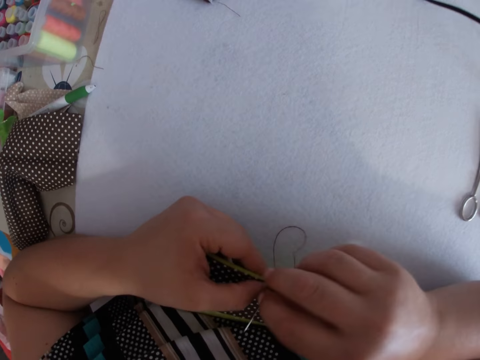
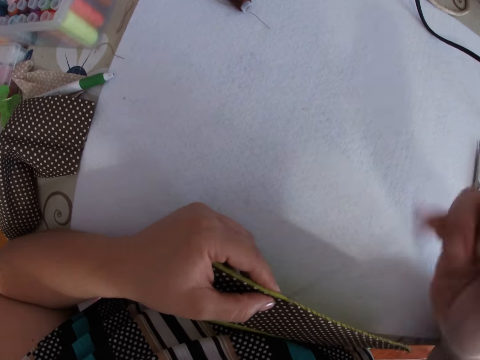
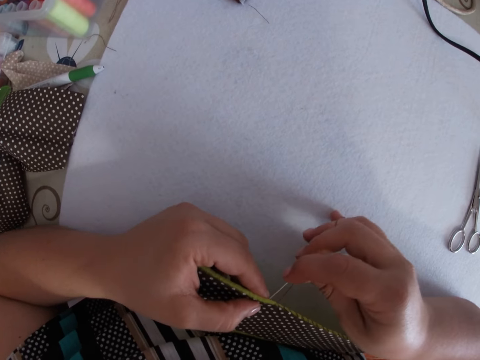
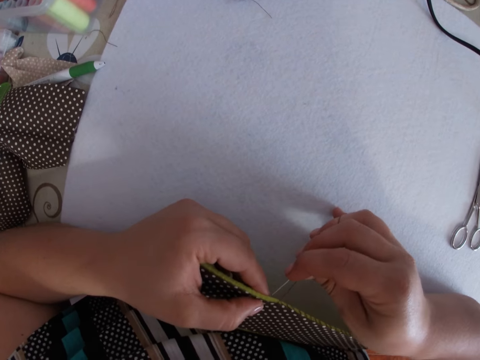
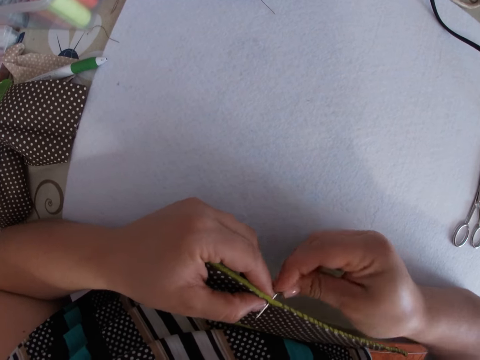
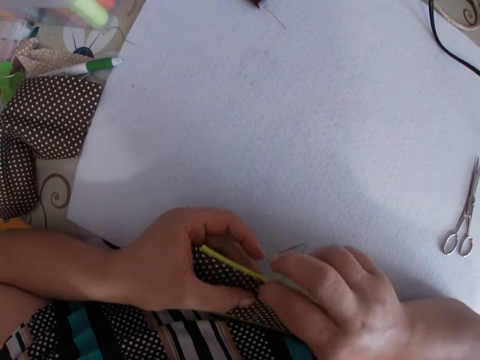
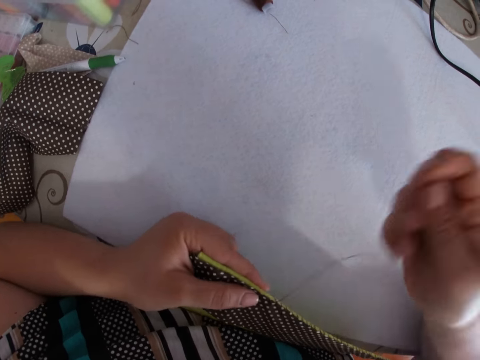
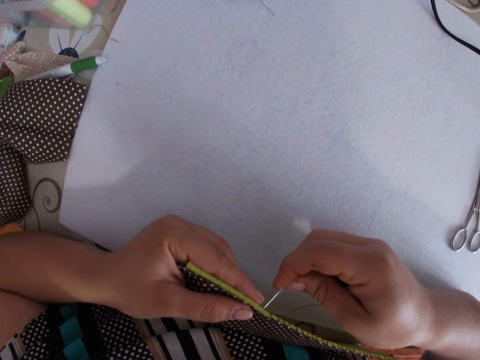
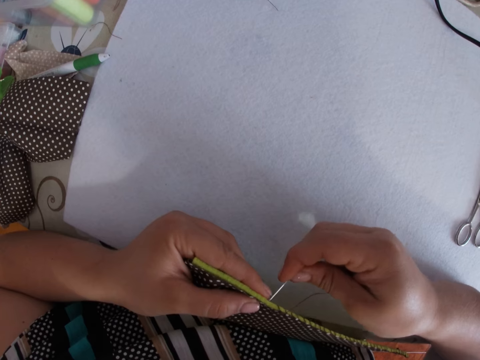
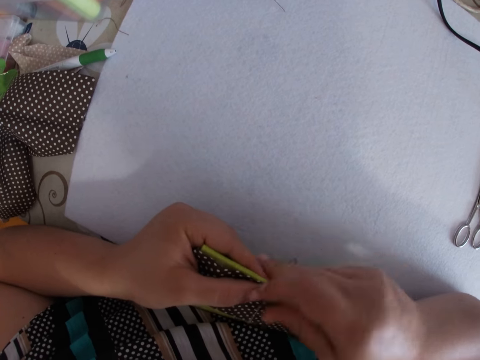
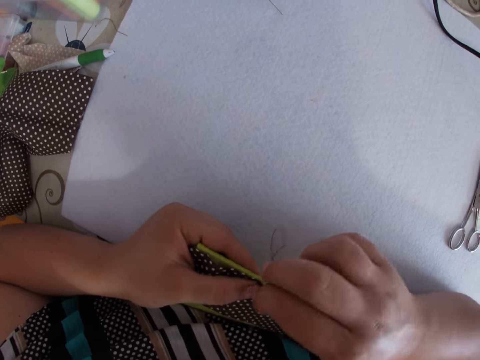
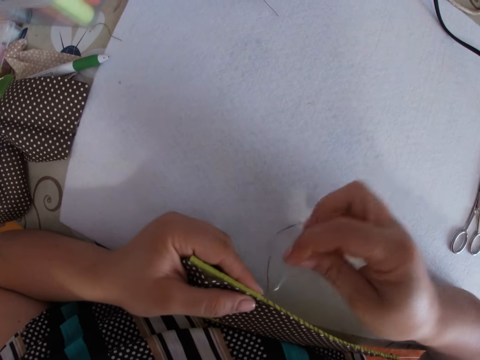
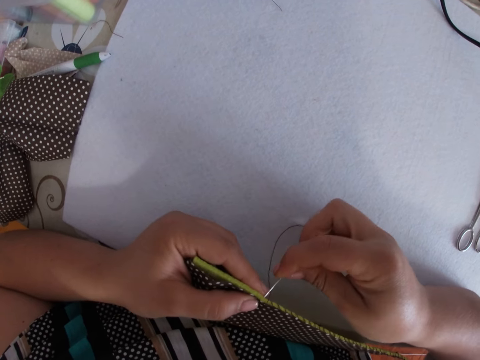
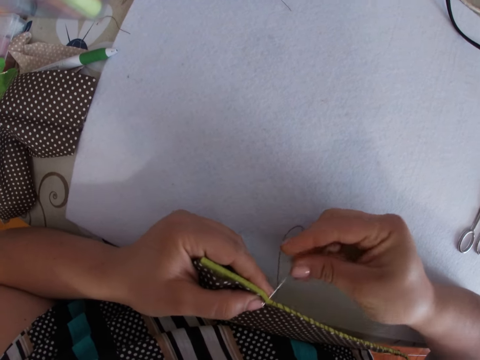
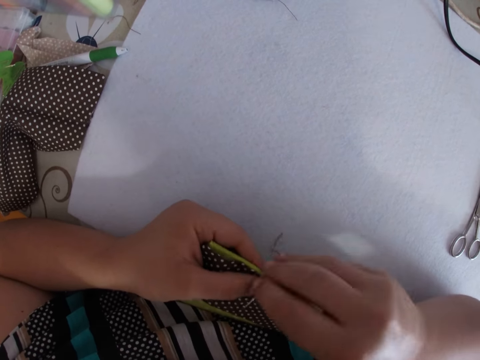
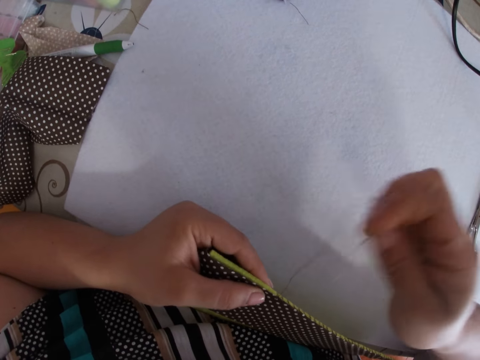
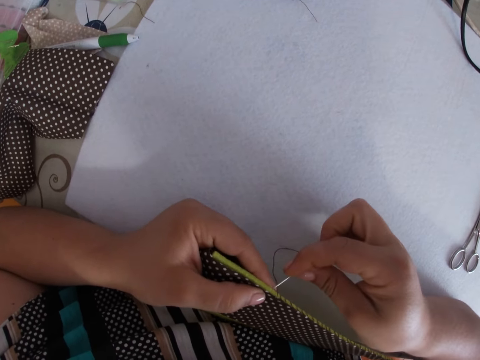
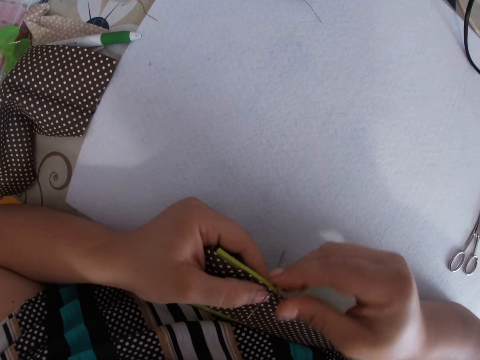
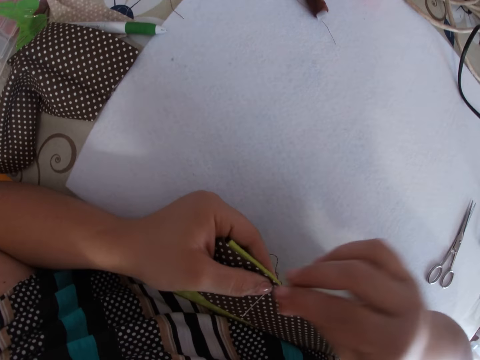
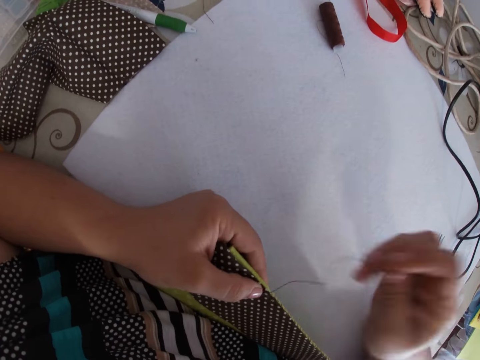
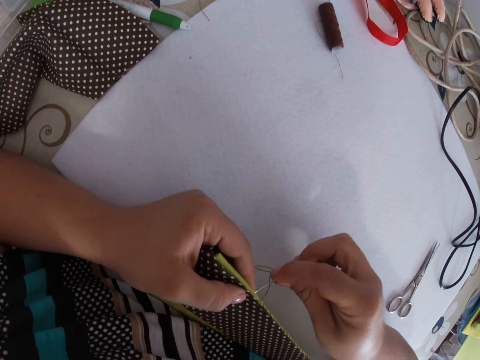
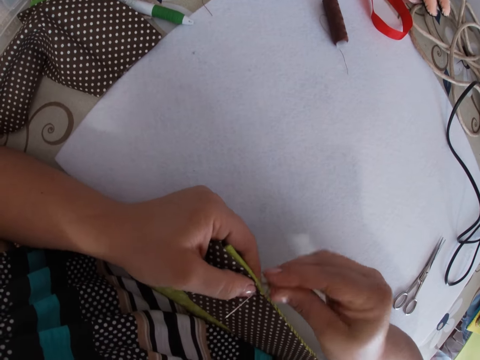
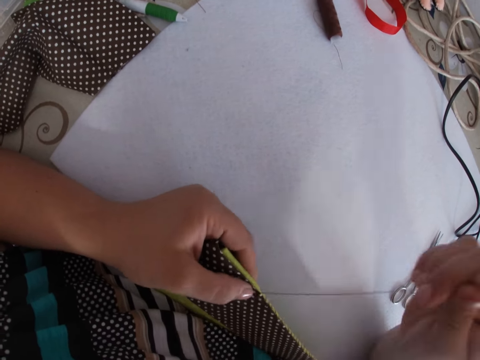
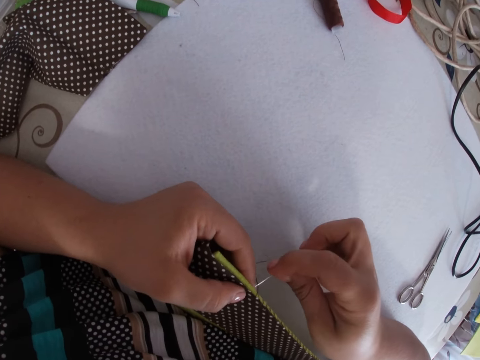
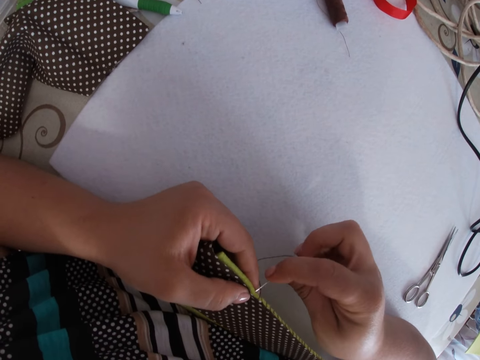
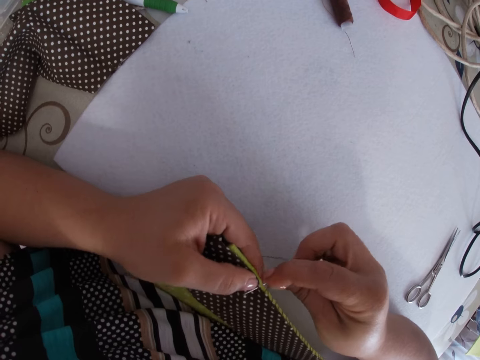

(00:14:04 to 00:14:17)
The camera wearer pierces the cloth with the needle. They pull the thread. They pierce the cloth with the needle. They pull the thread. They pierce the cloth with the needle. They pull the thread. They pierce the cloth with the needle. They pull the thread. They pierce the cloth with the needle. They pull the thread. They pierce the cloth with the needle. They pull the thread.

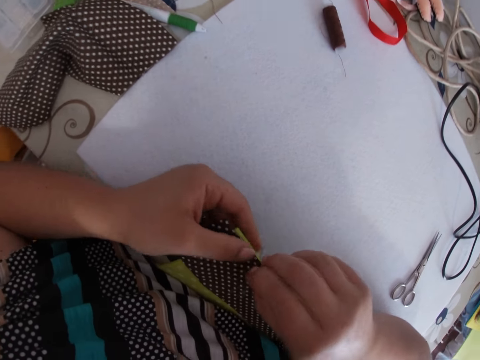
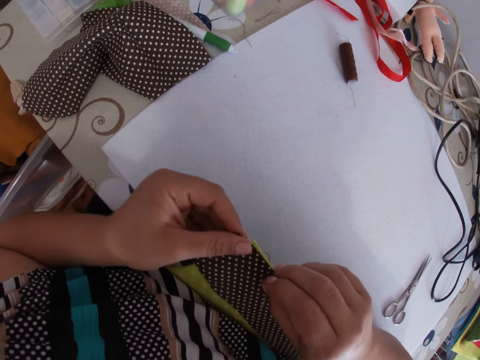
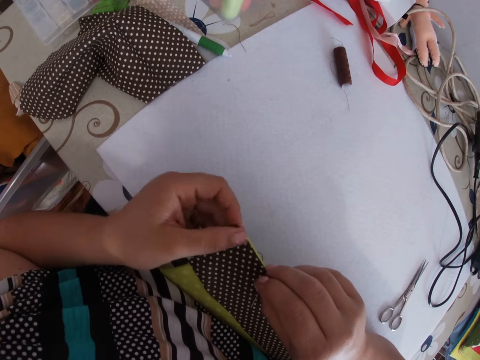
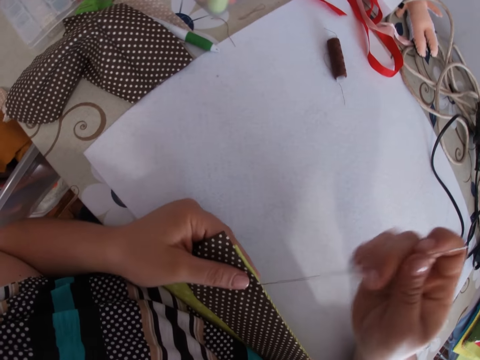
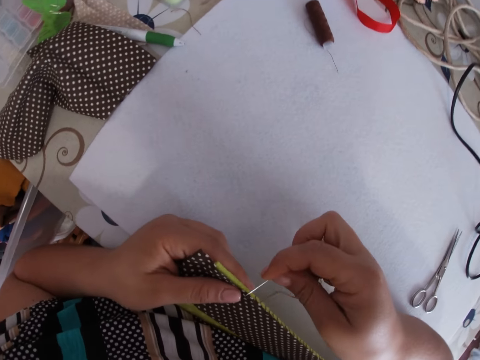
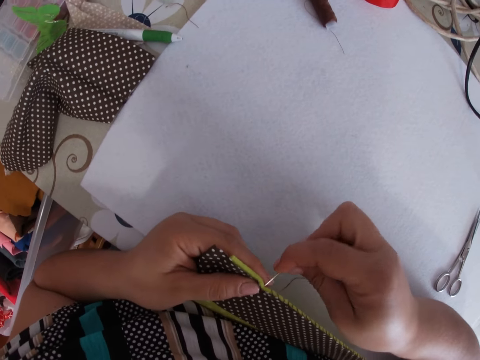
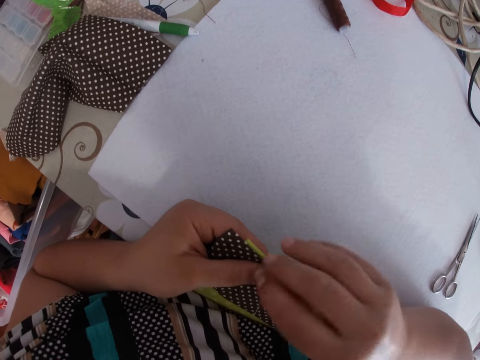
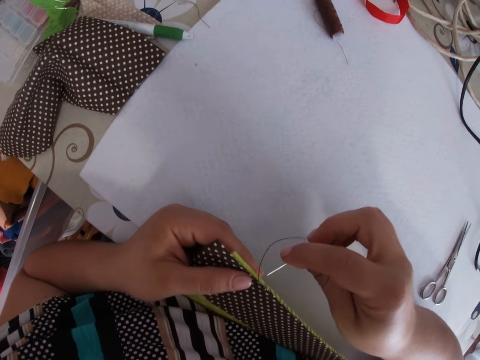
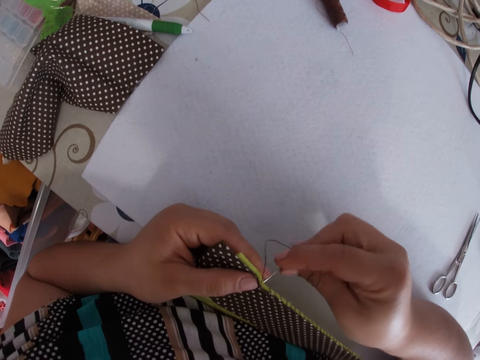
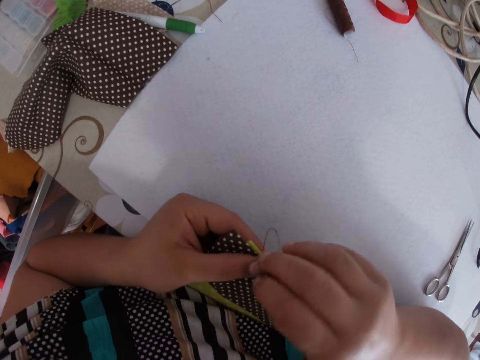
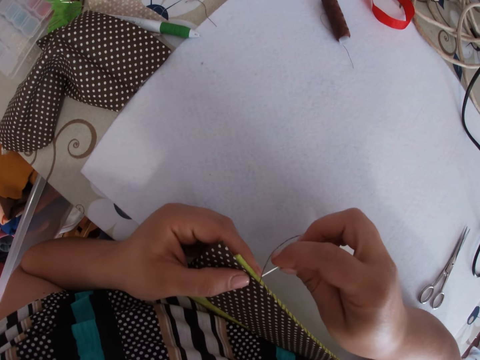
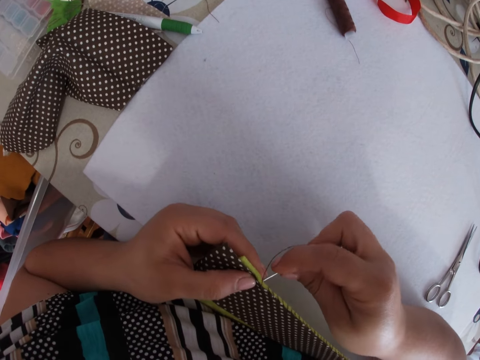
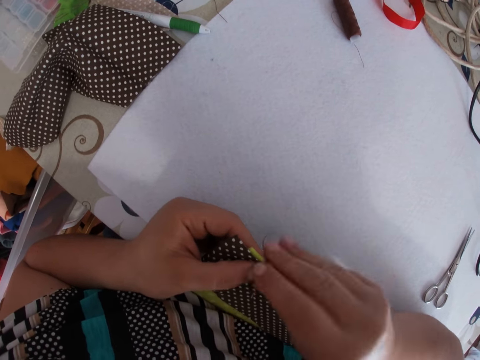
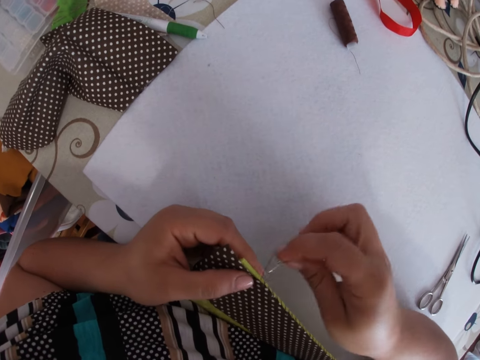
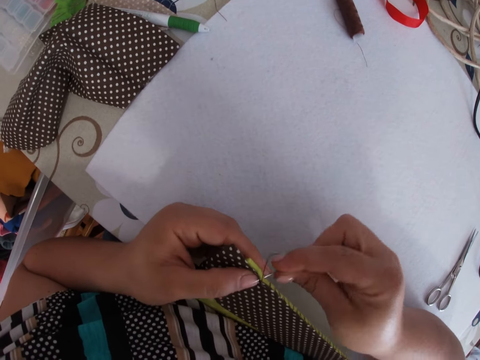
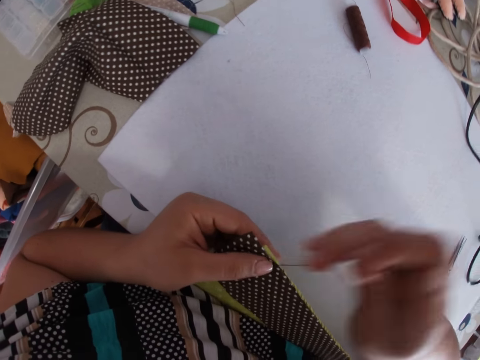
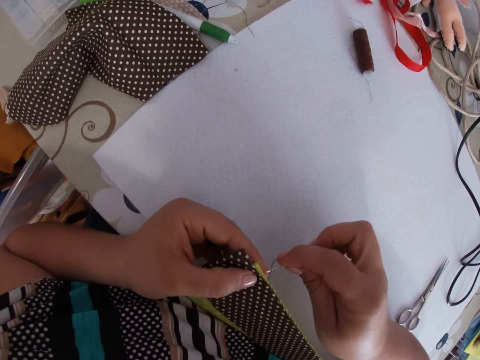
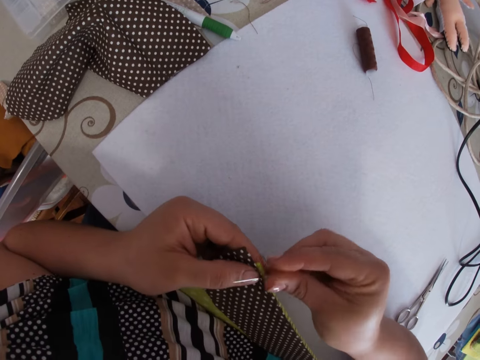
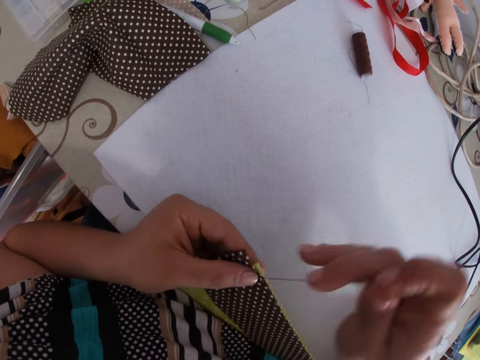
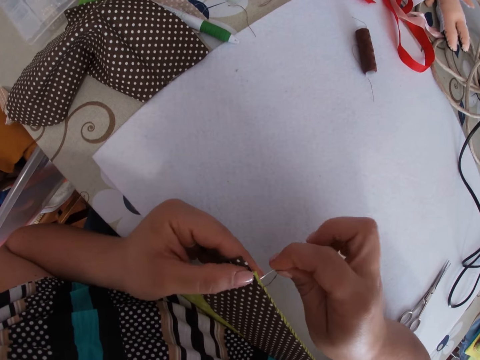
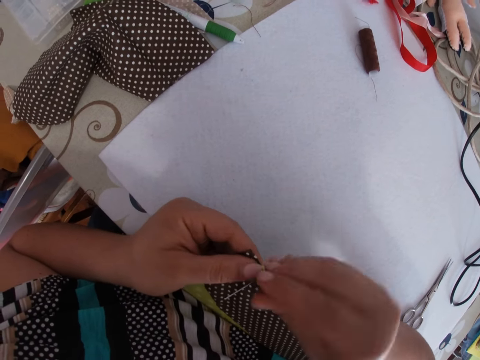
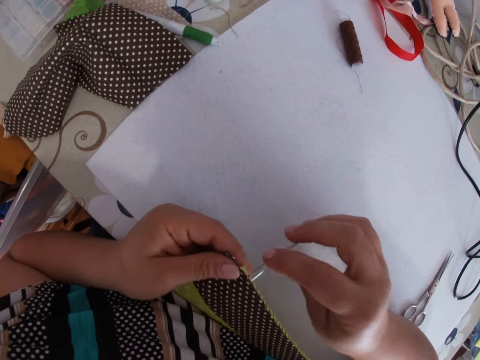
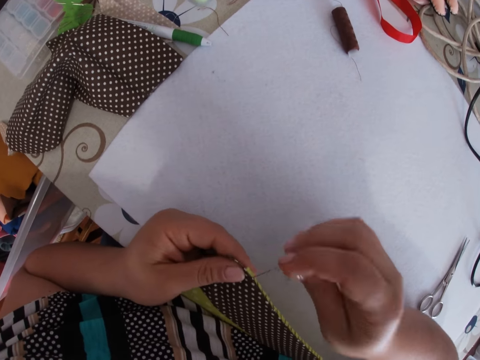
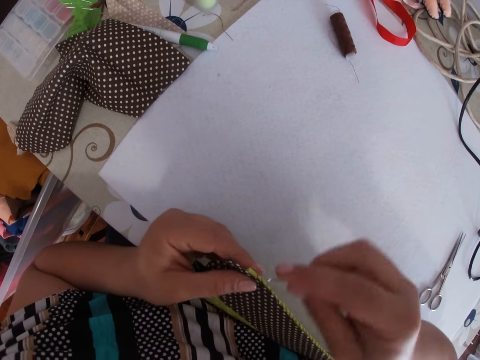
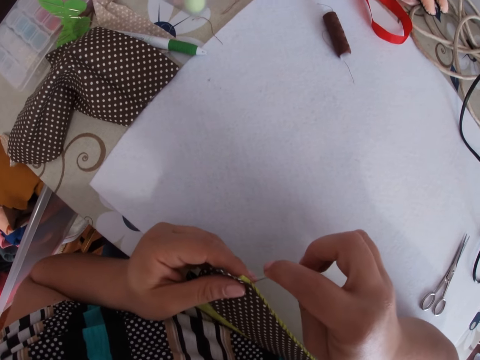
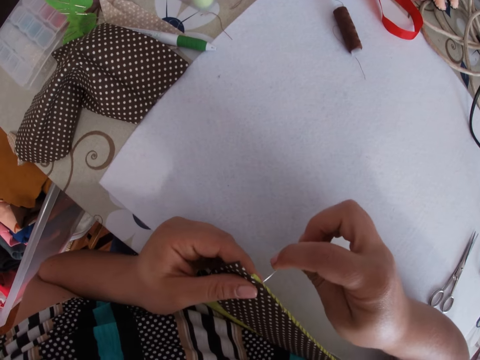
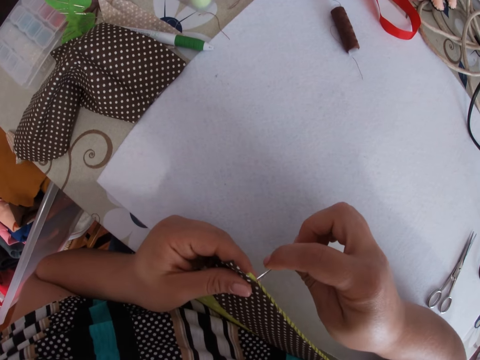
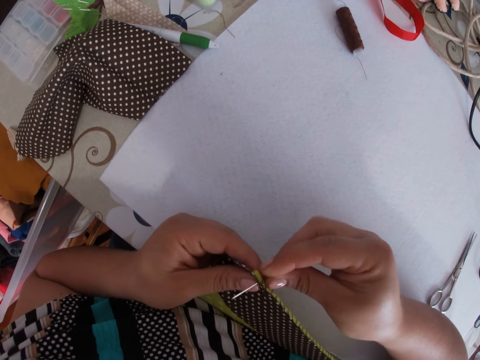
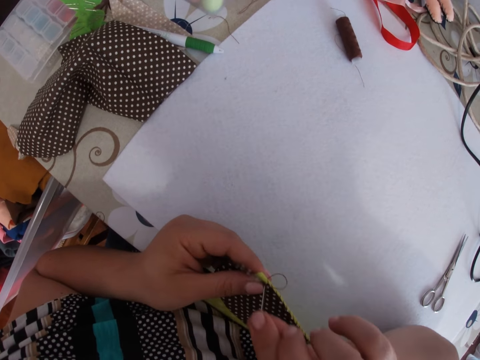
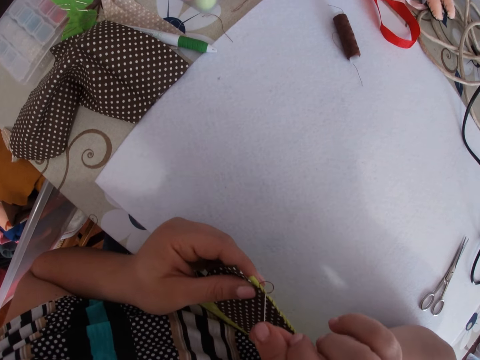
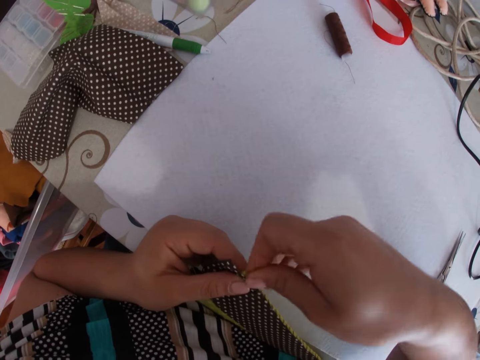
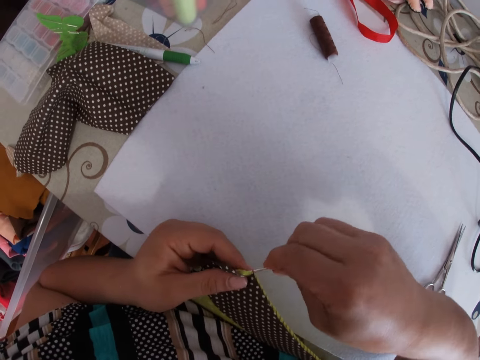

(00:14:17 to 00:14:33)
The camera wearer pierces a cloth with a needle. They adjust the piece of cloth with the left hand. They sew the piece of cloth with the needle and thread with both hands. They pull the thread. They pierce the cloth with the needle and pull the thread. They pierce the cloth with the needle and pull the thread. They pierce the cloth with the needle and pull the thread. They pierce the cloth with the needle and pull the thread. They pierce the cloth with the needle and pull the thread. They pierce the cloth with the needle and pull the thread. They pierce the cloth with the needle.
